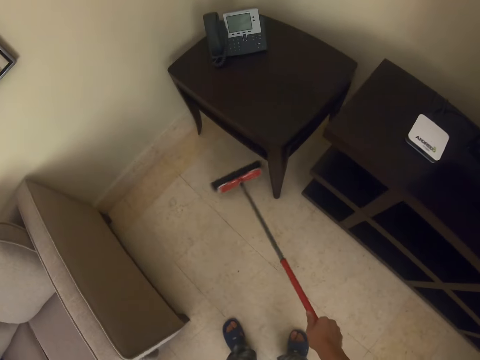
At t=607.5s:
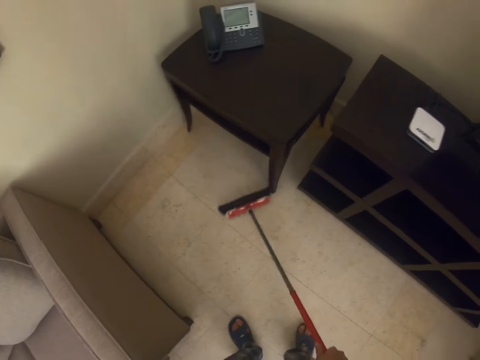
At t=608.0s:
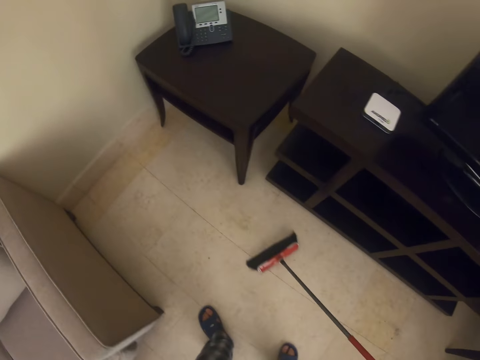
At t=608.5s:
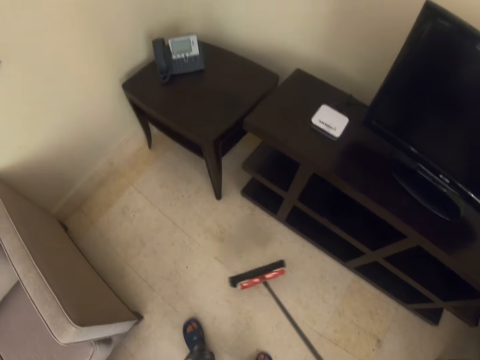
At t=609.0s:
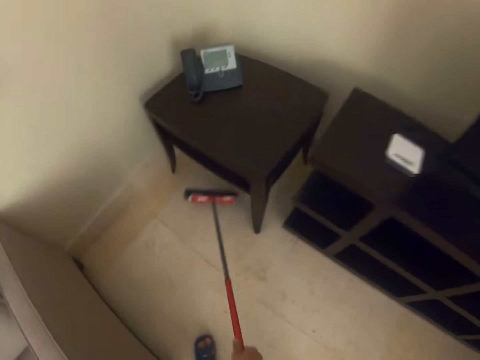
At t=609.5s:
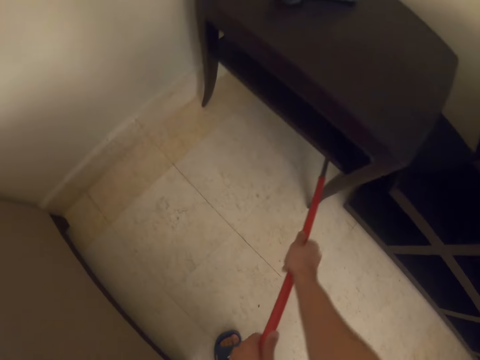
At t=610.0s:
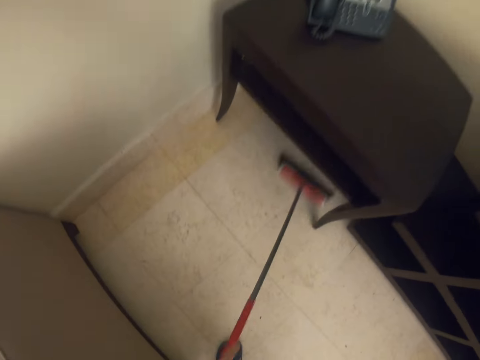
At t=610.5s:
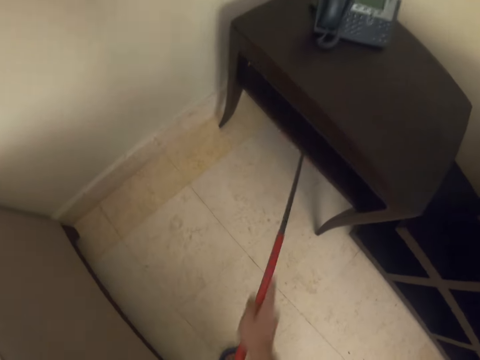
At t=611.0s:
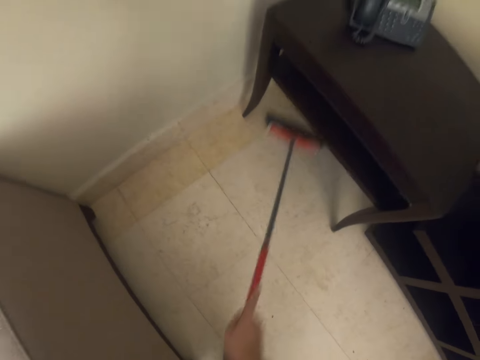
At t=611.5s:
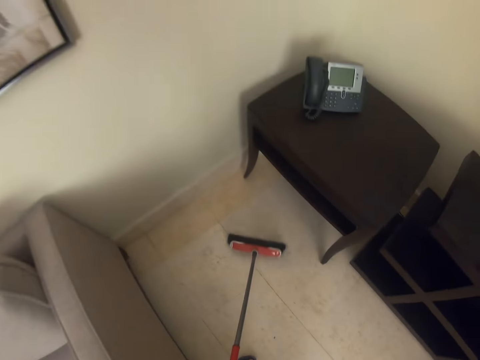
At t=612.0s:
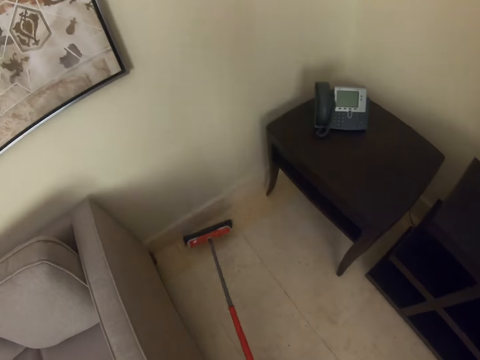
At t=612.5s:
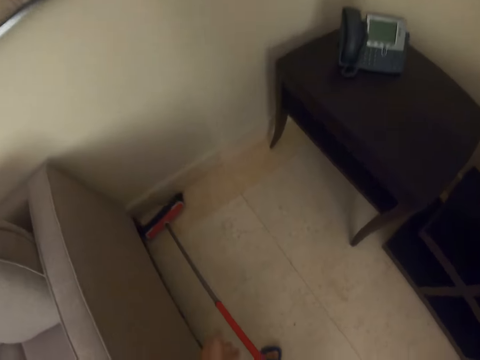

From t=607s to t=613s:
The camera wearer sweeps under the table.

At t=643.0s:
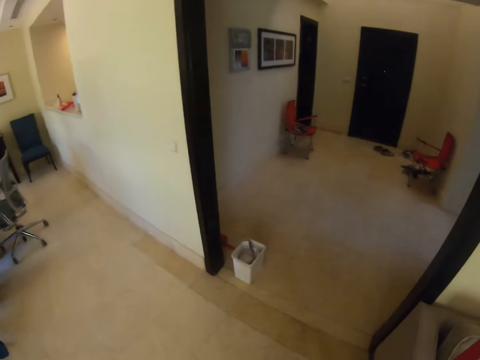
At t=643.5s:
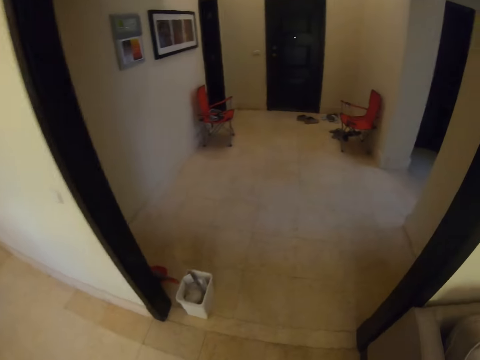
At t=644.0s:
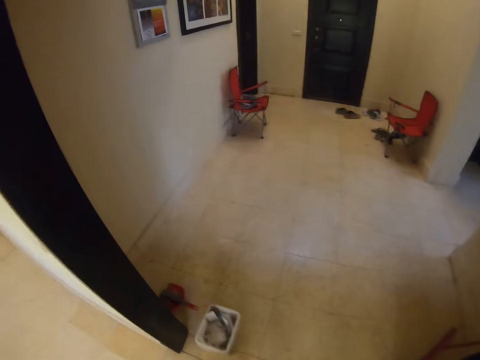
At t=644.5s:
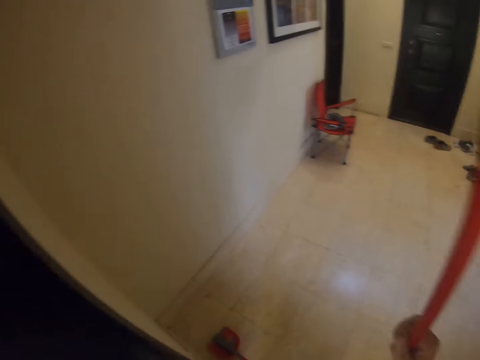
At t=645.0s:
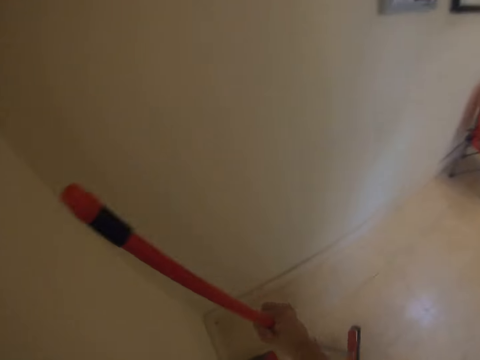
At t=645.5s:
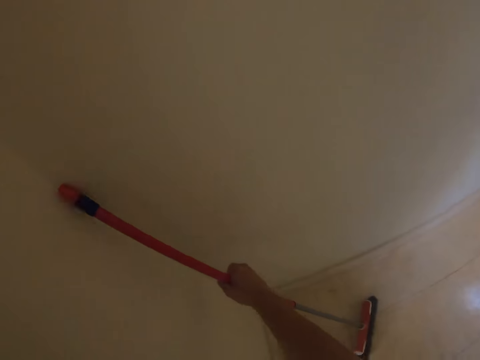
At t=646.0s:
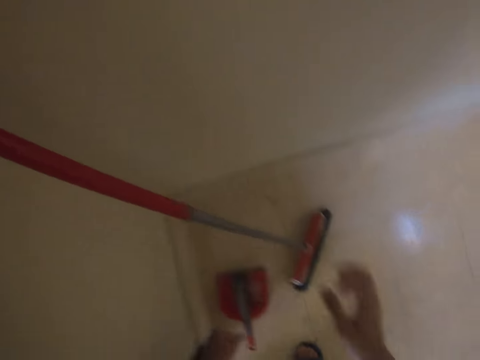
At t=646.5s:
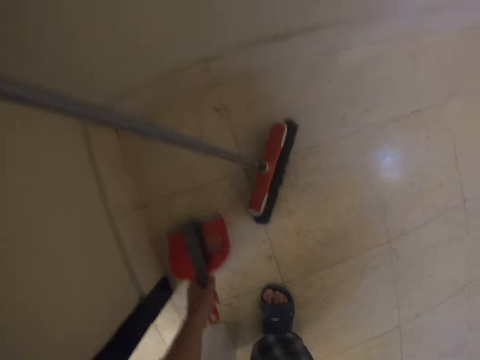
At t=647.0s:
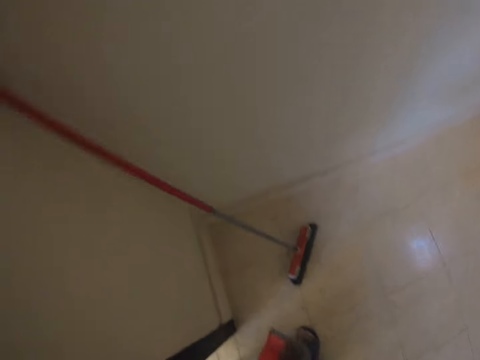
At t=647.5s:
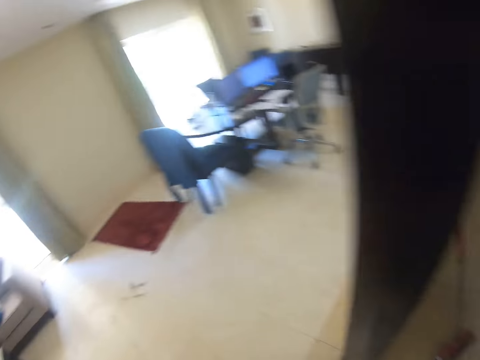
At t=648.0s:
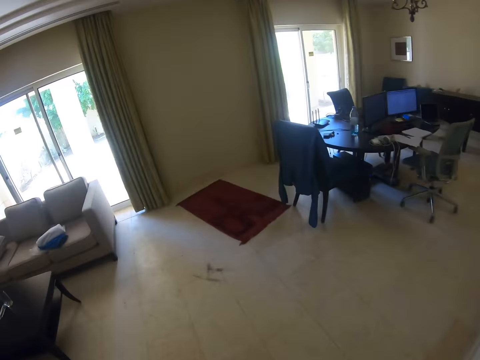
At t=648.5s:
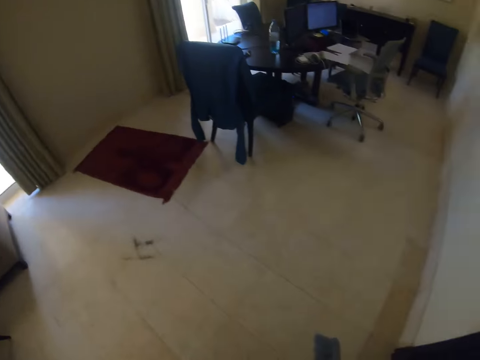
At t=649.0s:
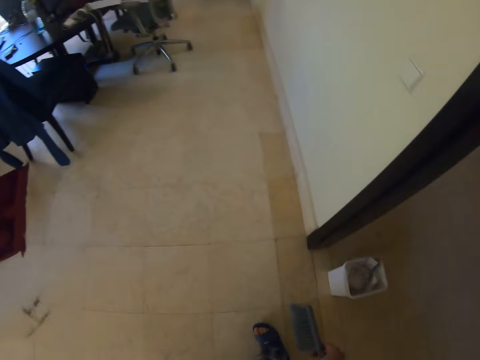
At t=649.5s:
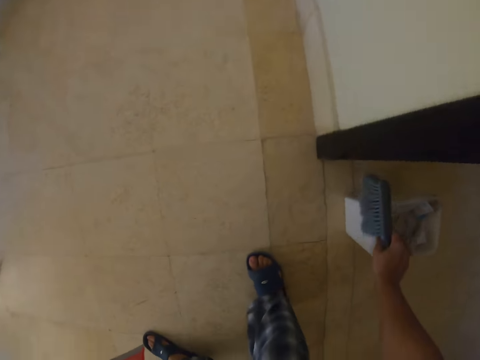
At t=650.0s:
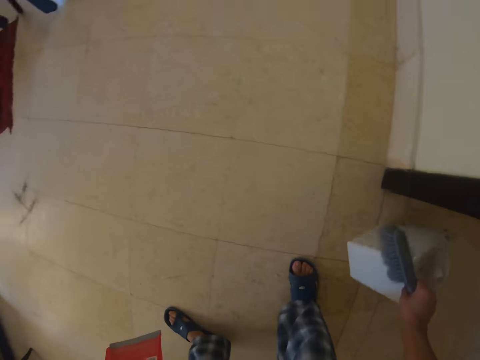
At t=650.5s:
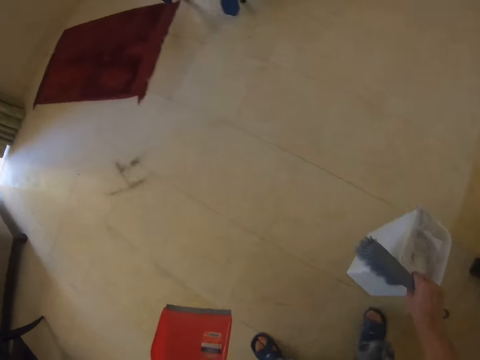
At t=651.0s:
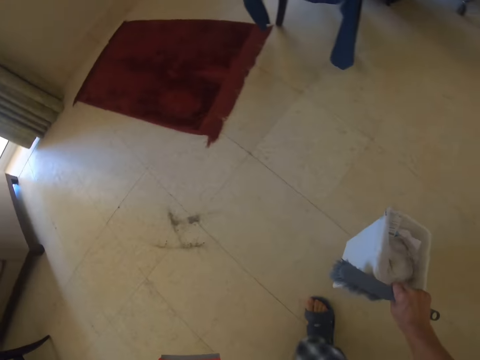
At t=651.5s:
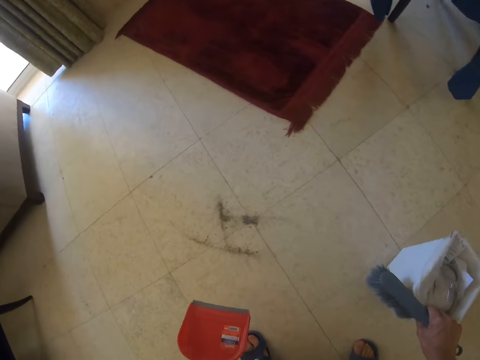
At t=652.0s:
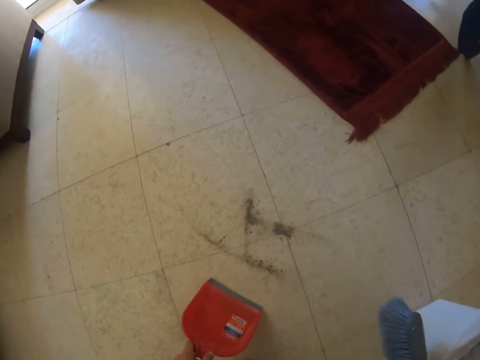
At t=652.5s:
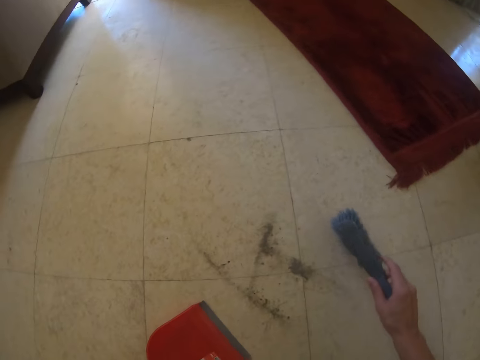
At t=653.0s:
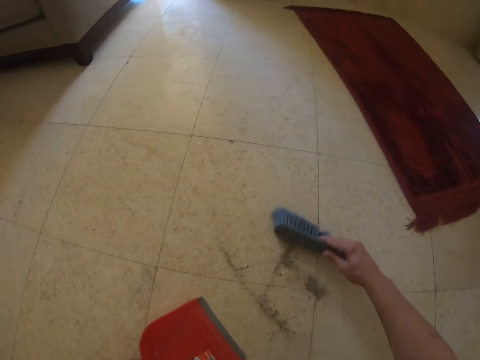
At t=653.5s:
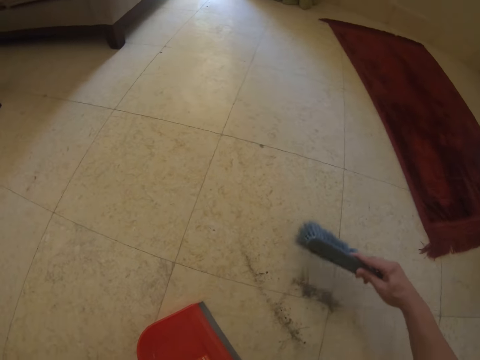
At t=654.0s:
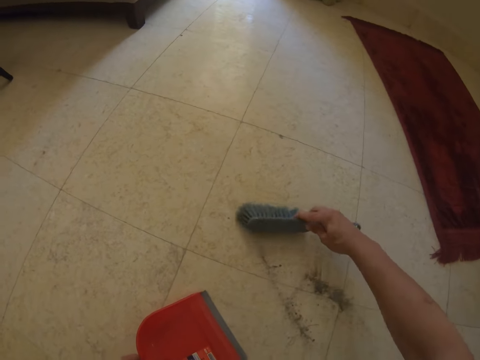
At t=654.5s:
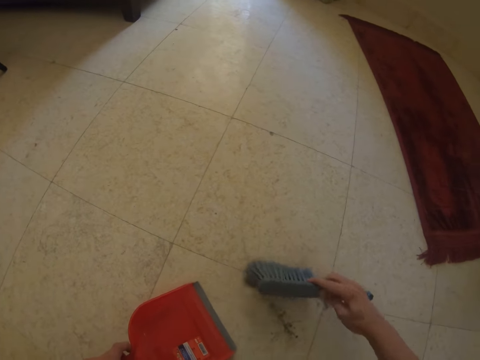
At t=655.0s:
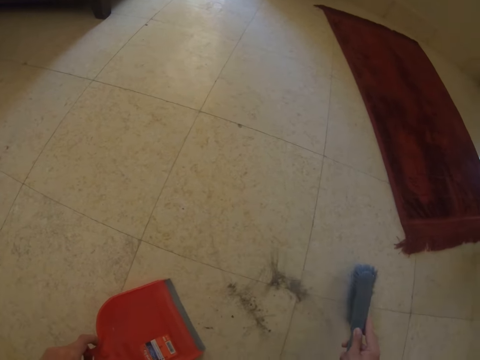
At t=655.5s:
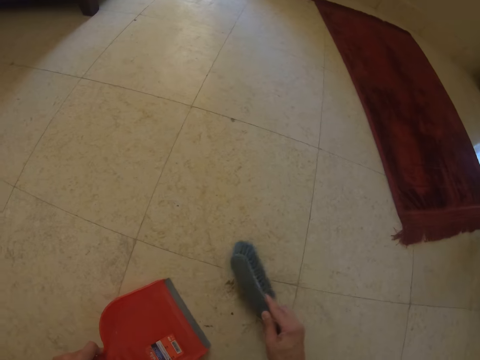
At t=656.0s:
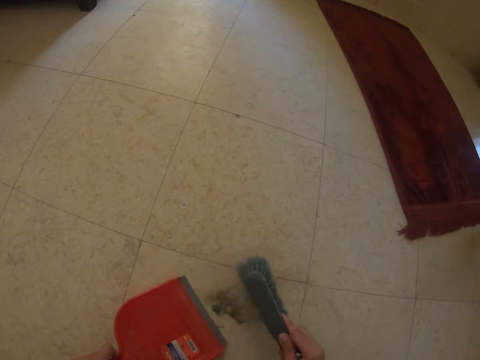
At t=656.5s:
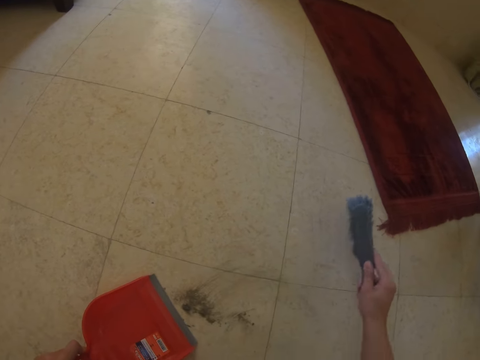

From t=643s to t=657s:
The camera wearer drops the floor brush on the floor. They lean the brush on the wall. They pick the dustpan on the floor. They walk around the house. They pick the dirt trash from the floor. They pick the dustpan. They put the dirt trash on the floor. They collect the dirt from the floor.

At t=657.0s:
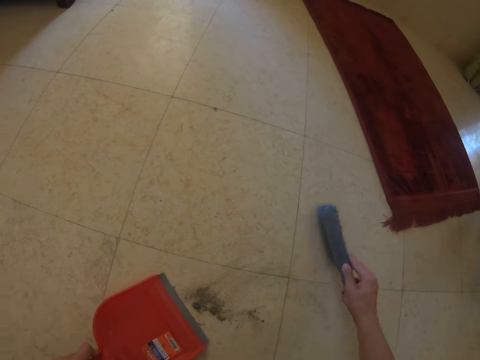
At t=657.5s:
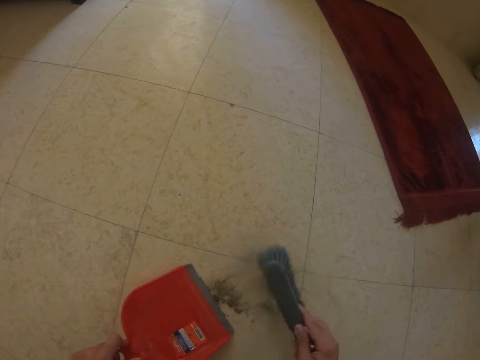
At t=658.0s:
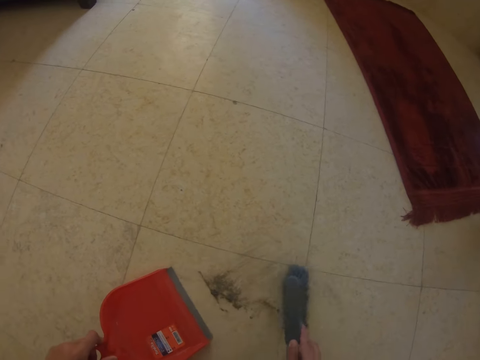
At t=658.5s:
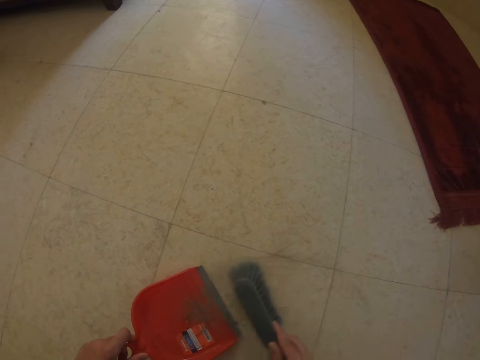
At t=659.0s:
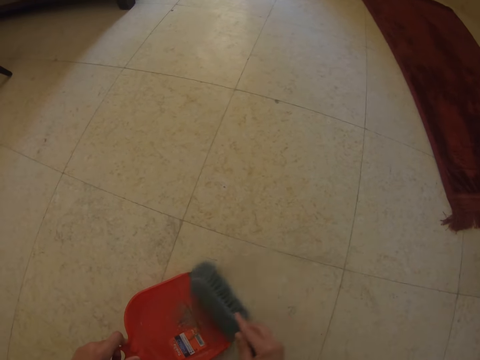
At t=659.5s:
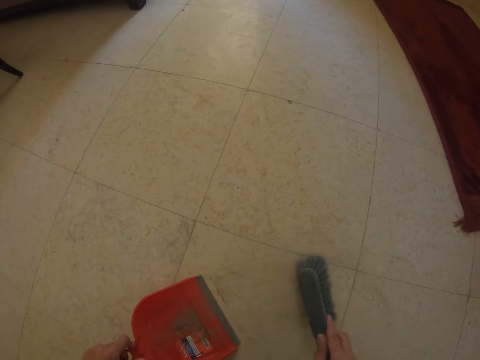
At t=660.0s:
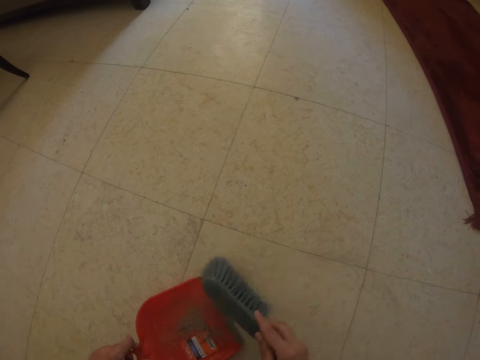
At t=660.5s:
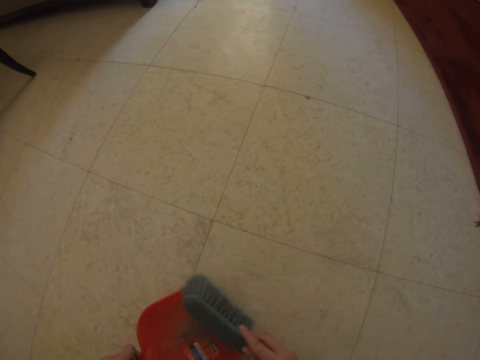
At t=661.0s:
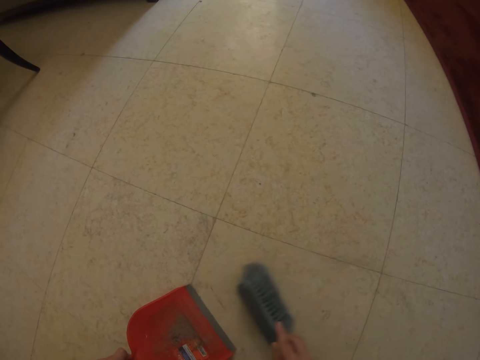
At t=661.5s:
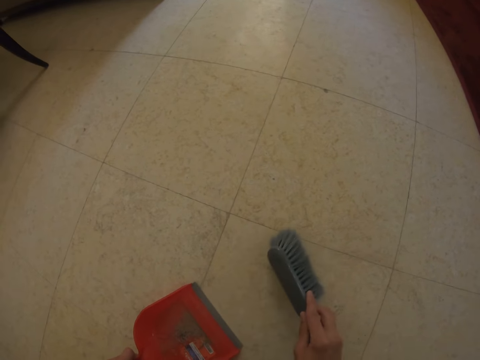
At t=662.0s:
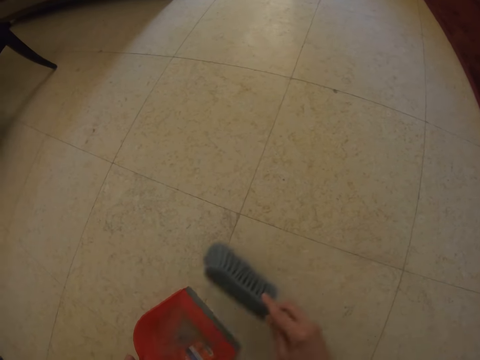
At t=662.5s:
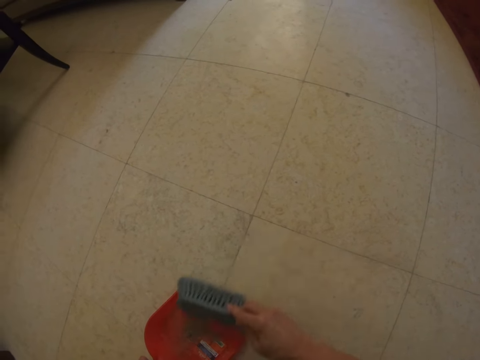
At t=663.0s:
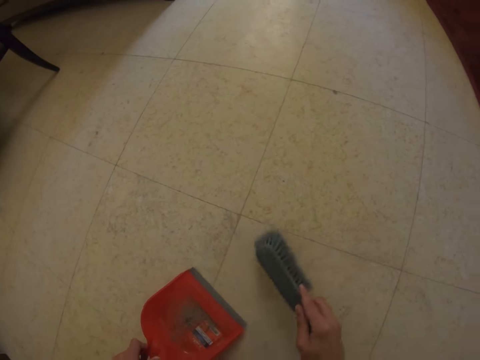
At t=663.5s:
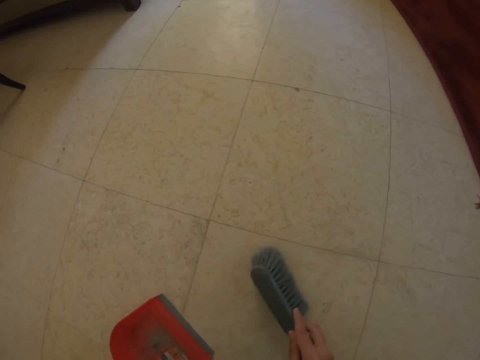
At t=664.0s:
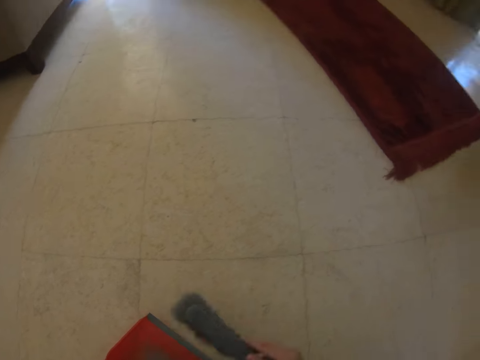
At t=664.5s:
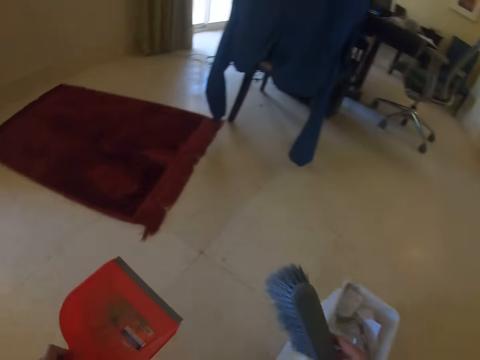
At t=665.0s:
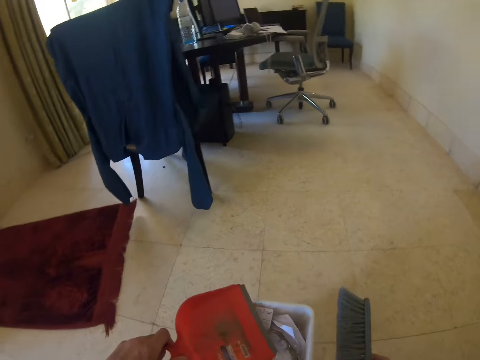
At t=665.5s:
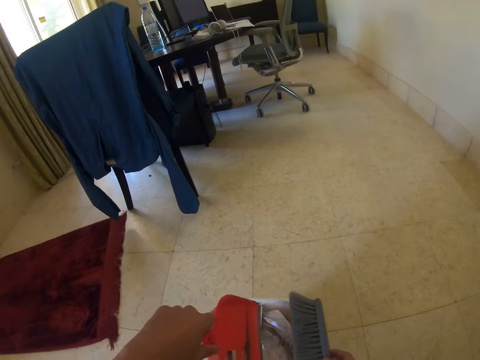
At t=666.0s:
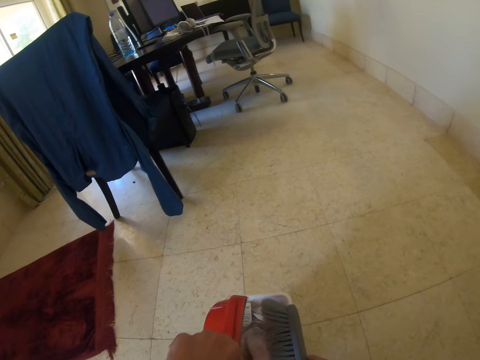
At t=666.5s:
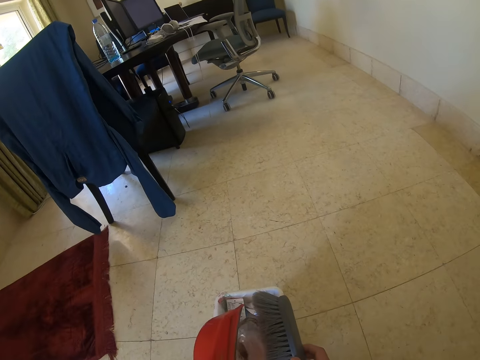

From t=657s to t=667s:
The camera wearer collects the dirt with a dustpan. They put the dirt in the dirt trash.
